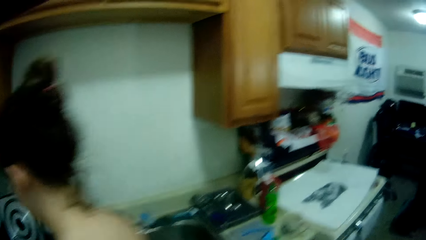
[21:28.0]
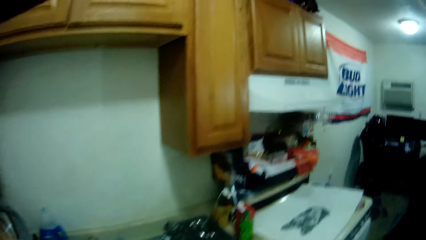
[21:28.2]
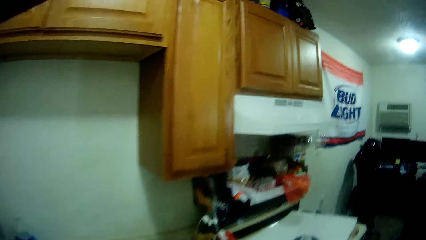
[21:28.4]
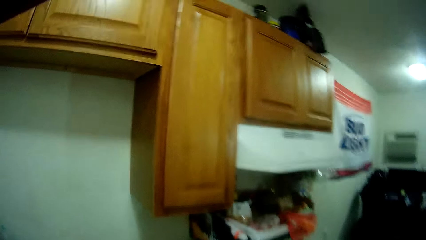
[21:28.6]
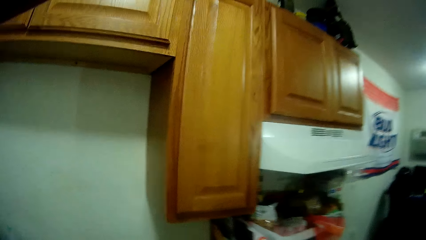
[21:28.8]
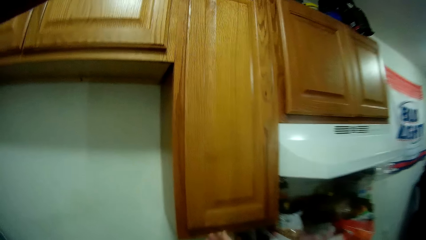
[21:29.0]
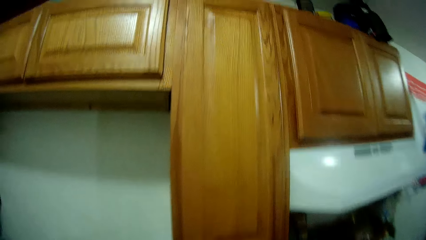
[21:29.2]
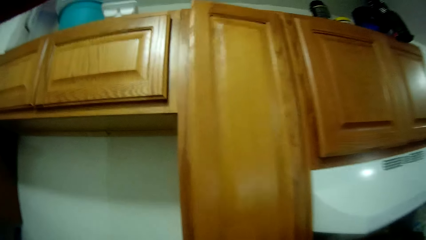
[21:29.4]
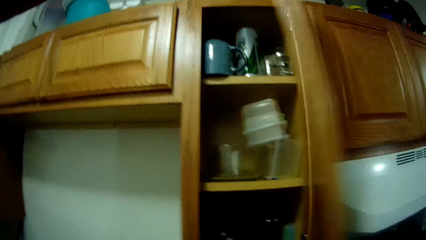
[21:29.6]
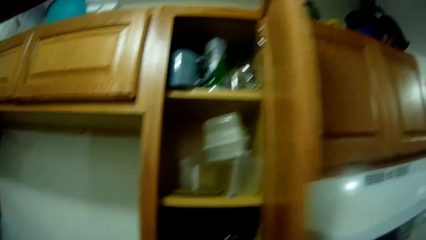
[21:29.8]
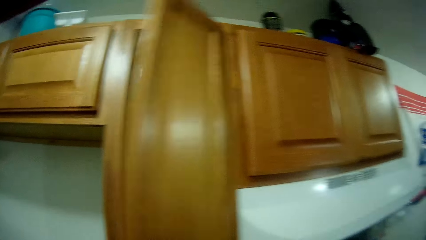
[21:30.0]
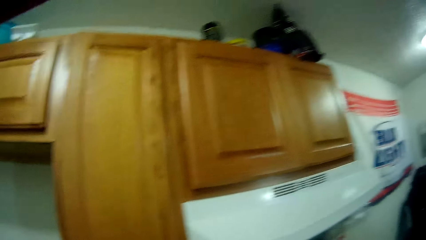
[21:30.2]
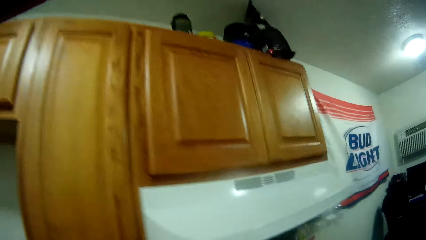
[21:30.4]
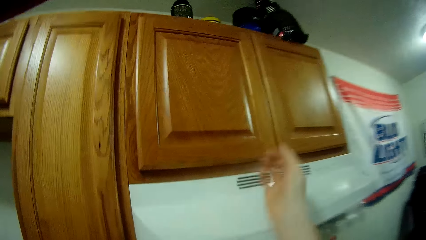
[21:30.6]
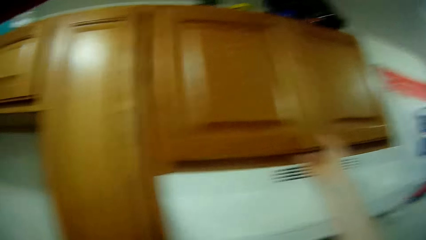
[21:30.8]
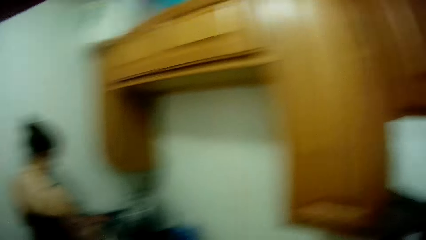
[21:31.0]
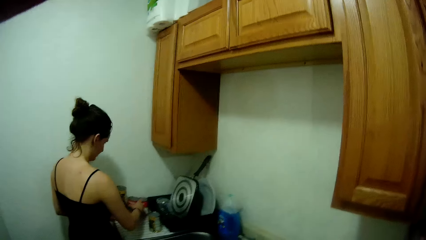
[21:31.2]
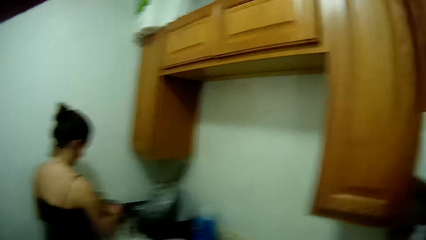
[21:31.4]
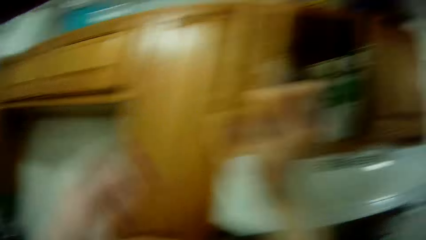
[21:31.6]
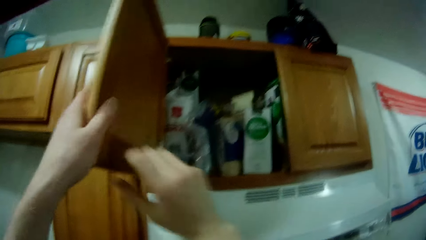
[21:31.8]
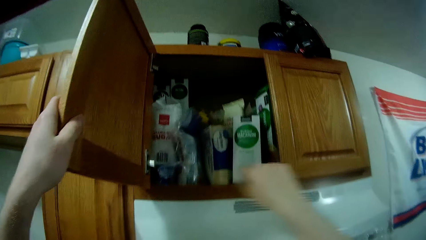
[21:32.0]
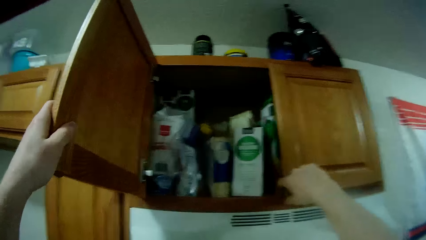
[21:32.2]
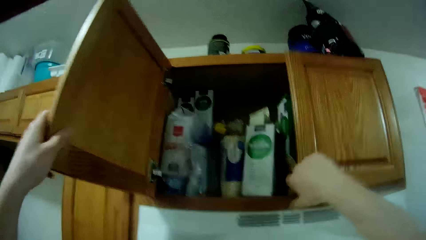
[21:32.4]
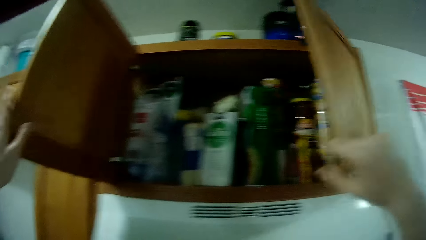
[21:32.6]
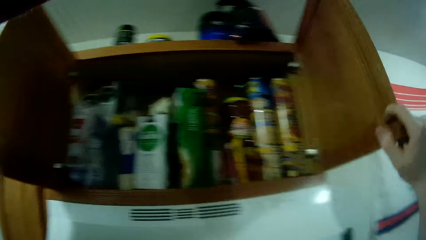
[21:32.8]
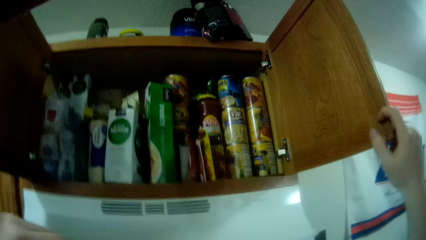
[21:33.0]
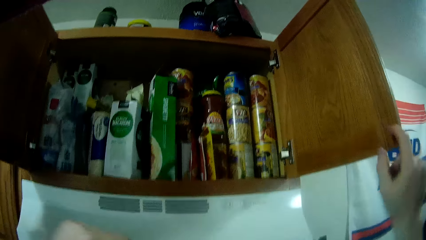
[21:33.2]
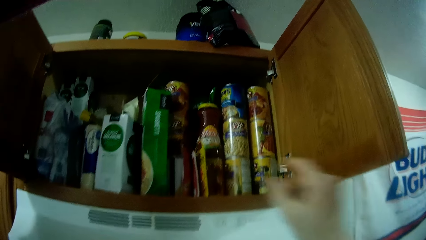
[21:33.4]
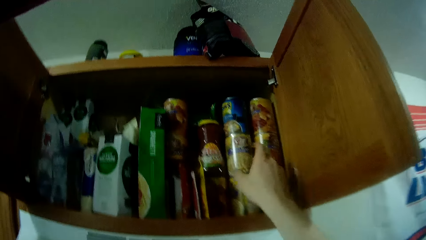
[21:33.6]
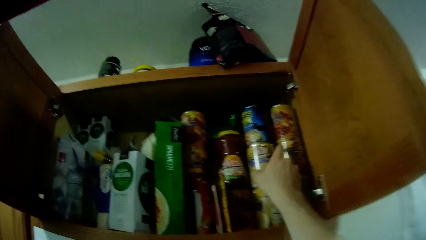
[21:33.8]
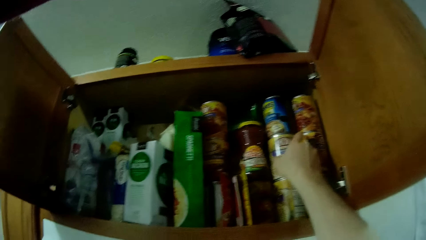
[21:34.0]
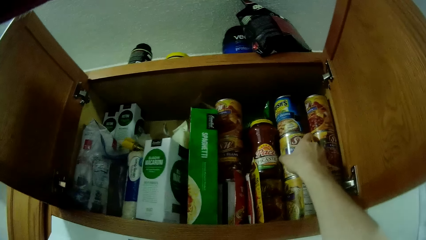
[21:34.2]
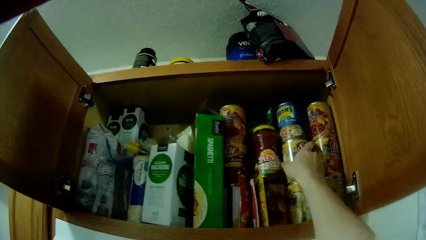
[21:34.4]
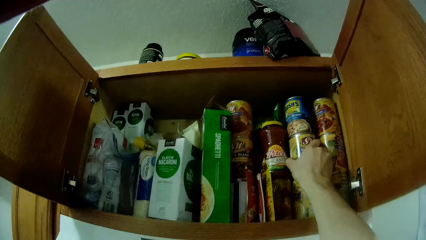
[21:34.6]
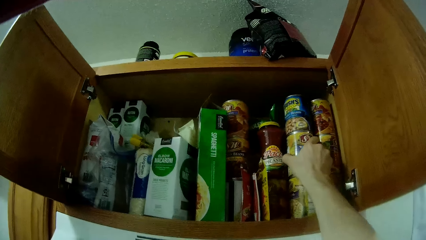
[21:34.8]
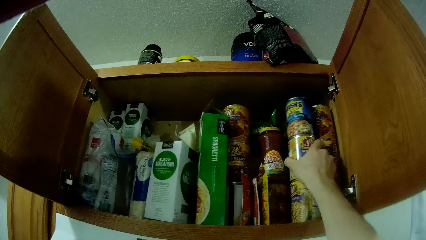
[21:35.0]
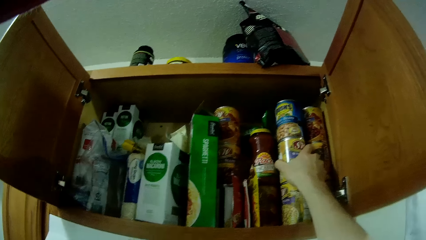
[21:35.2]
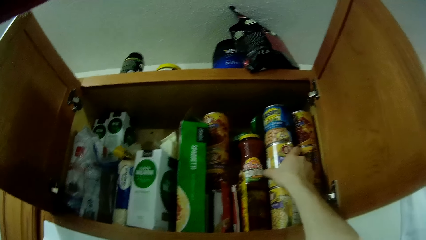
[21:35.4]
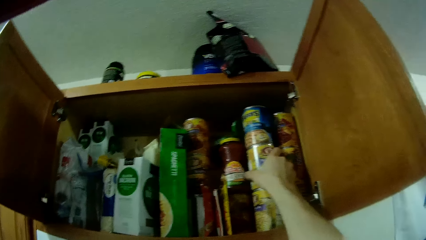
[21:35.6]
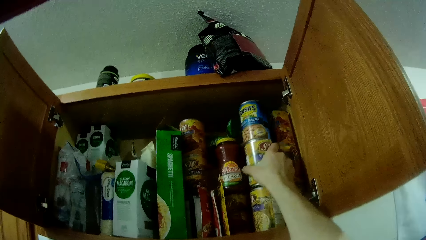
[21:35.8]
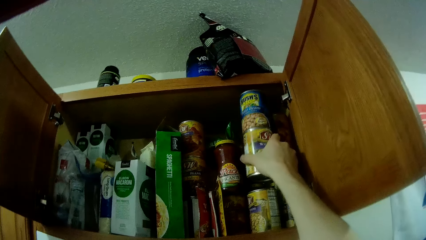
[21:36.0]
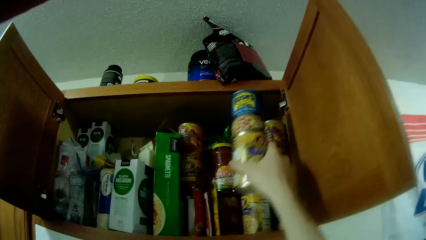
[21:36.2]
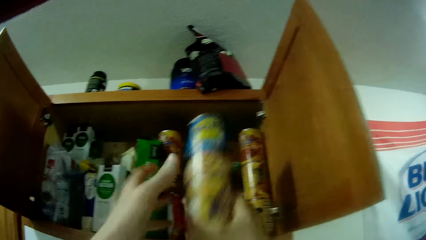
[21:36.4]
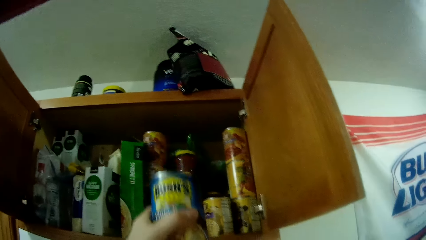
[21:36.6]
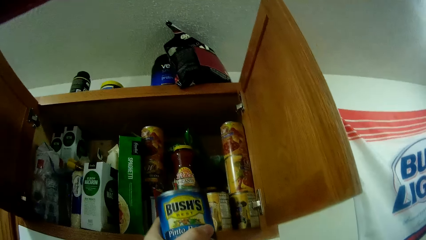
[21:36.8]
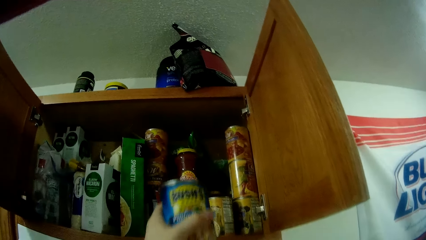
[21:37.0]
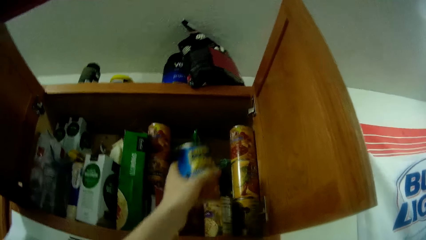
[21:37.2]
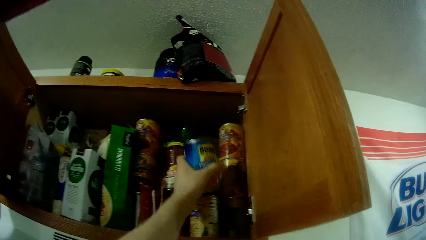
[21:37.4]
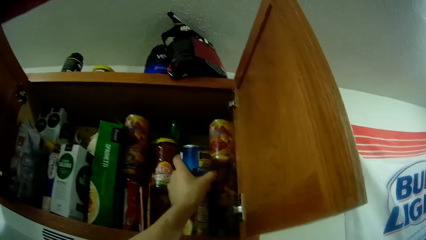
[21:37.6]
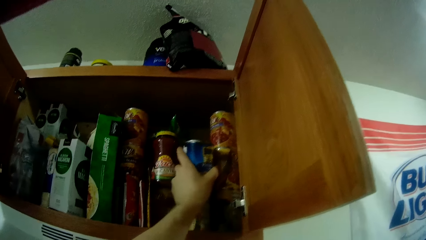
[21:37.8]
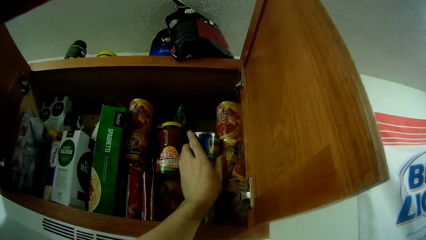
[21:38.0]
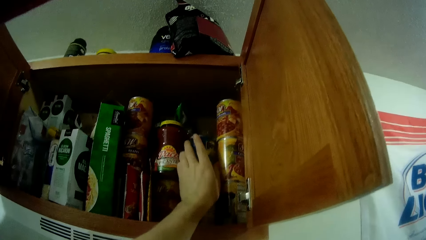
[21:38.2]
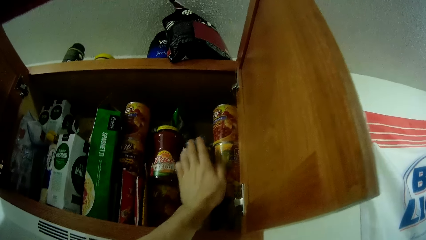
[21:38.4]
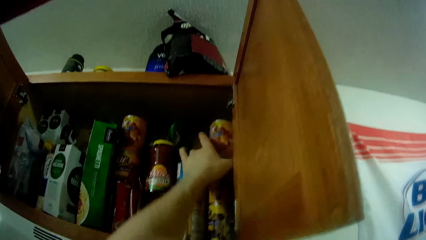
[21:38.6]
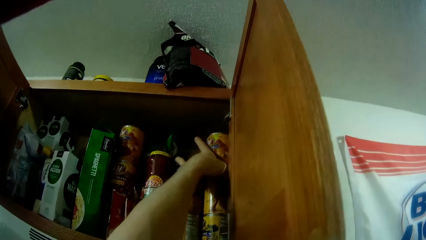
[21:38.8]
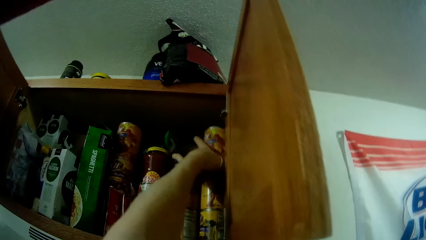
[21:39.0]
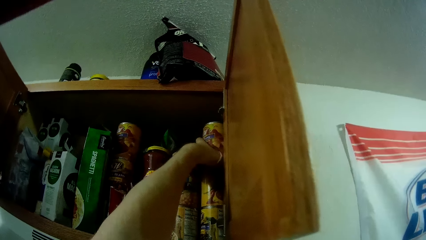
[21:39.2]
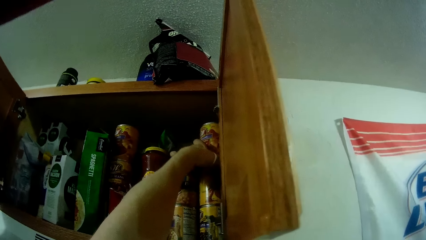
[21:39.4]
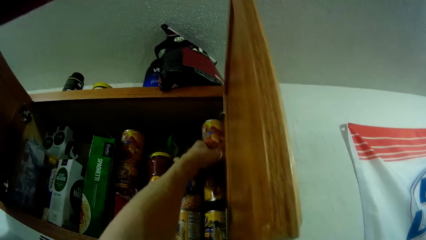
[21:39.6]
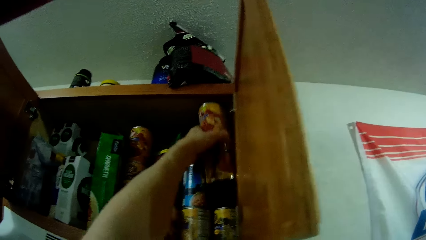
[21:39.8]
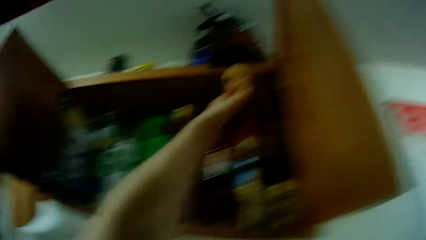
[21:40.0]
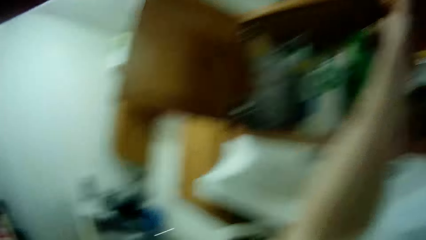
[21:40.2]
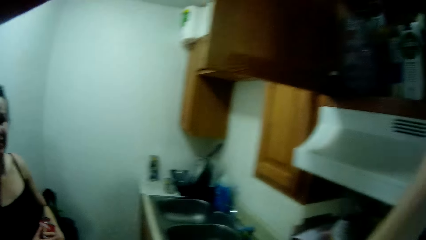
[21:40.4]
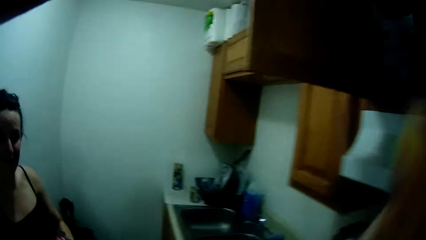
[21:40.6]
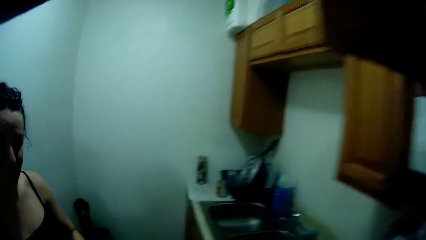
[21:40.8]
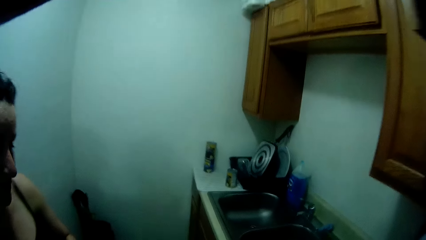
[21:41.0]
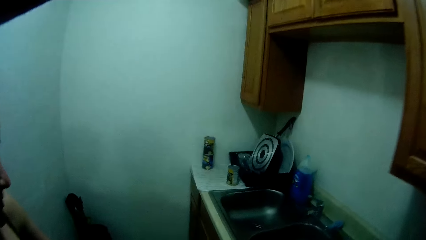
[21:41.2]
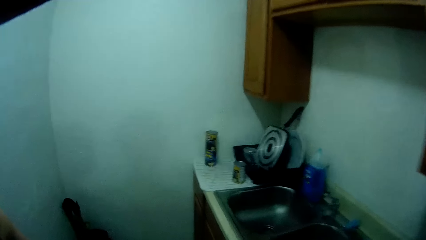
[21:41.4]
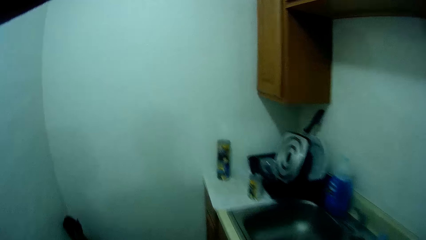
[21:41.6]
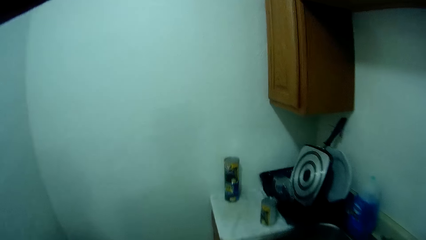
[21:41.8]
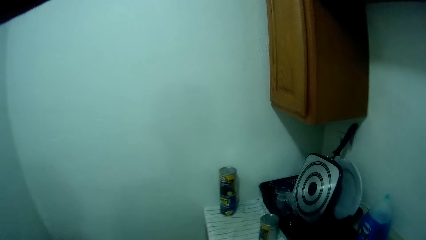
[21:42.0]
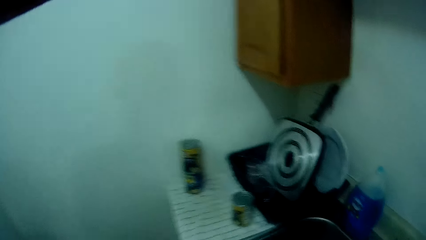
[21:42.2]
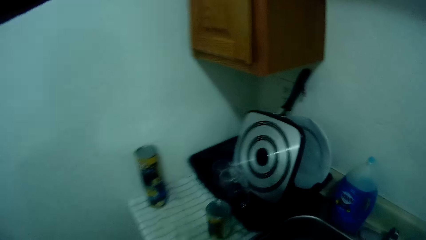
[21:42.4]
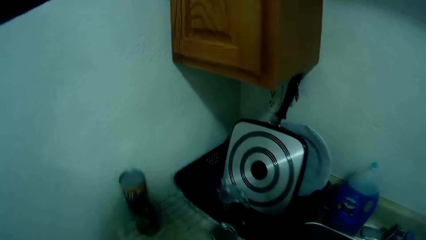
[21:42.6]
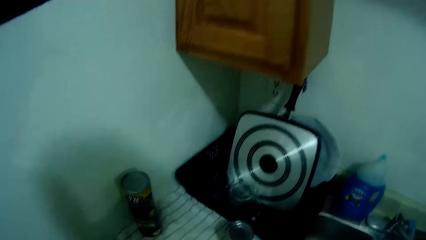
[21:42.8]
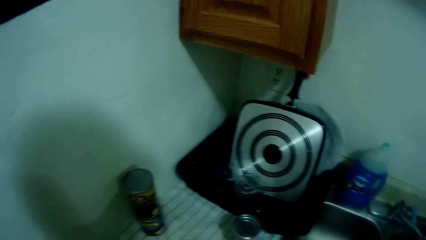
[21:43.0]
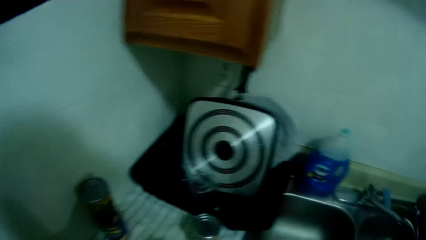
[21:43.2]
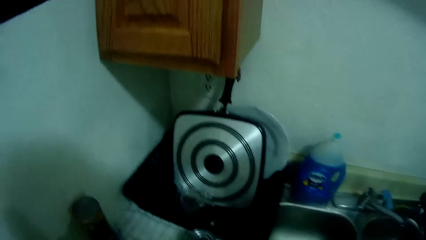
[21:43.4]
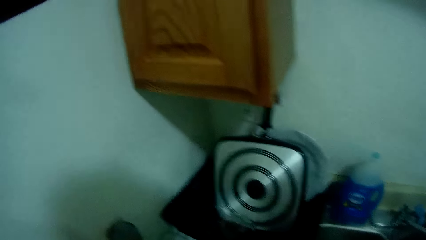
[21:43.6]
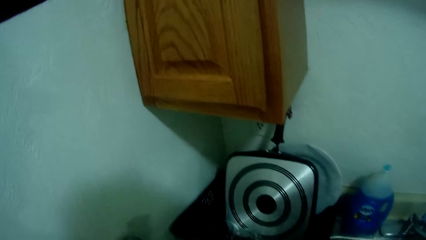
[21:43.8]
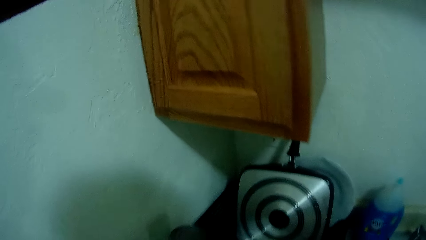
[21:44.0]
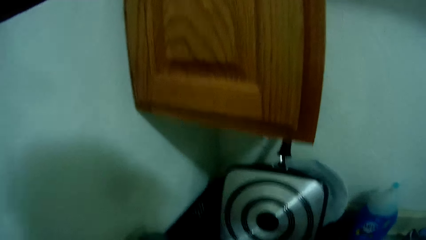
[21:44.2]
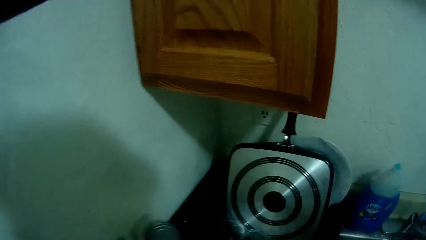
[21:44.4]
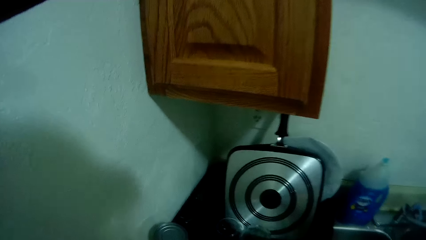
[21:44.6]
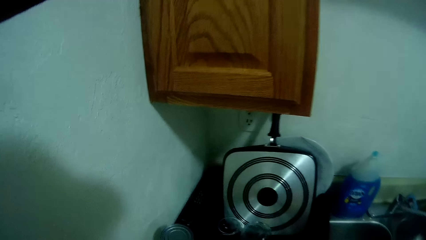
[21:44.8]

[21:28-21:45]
The camera wearer opens a kitchen cabinet with his right hand. He closes the kitchen cabinet with his right hand. He opens another kitchen cabinet with his right hand. He holds the kitchen cabinet with his left hand. He opens the kitchen cabinet with his right hand. He picks two cans from the kitchen cabinet with his right hand. He drops one of the cans in the kitchen cabinet with his left hand. He picks a can from the kitchen cabinet with his left hand.
